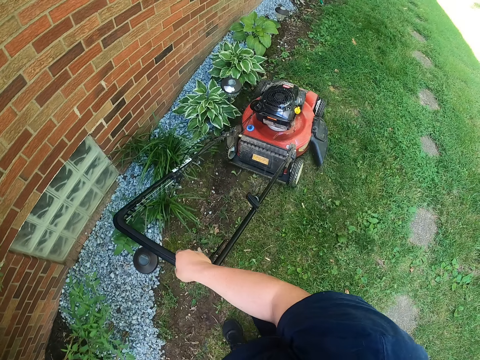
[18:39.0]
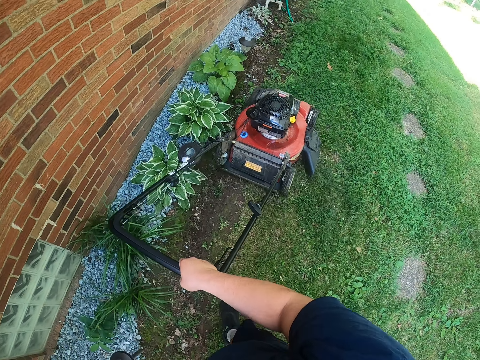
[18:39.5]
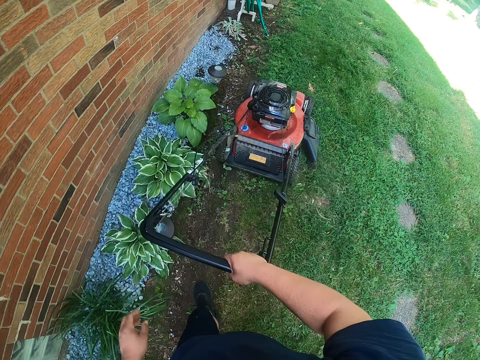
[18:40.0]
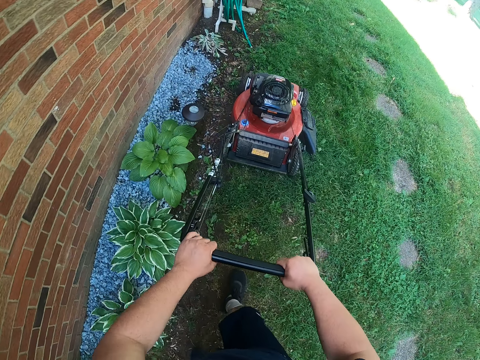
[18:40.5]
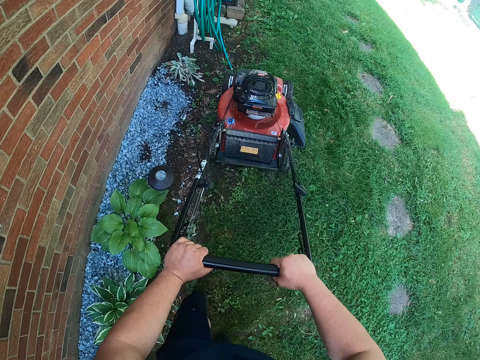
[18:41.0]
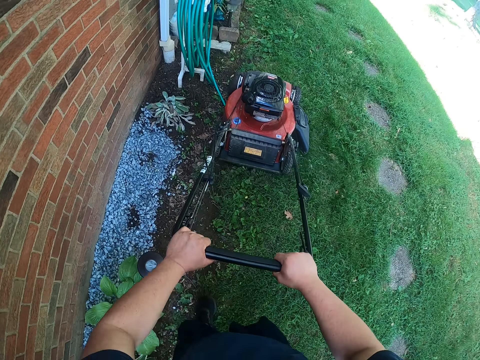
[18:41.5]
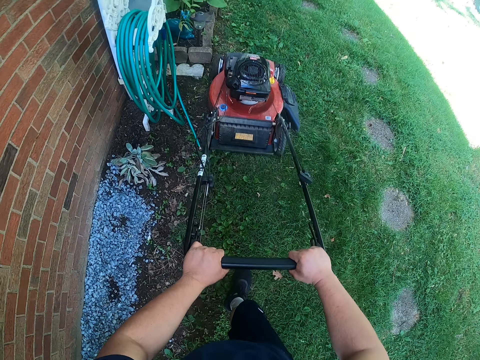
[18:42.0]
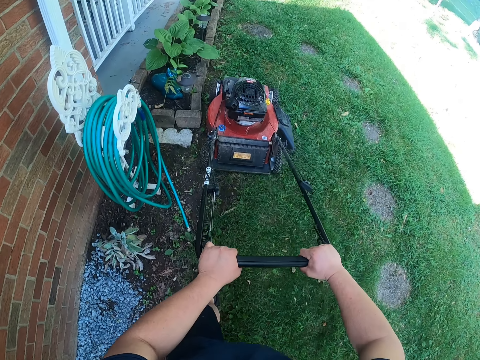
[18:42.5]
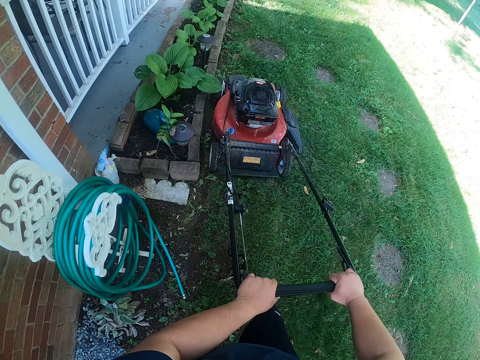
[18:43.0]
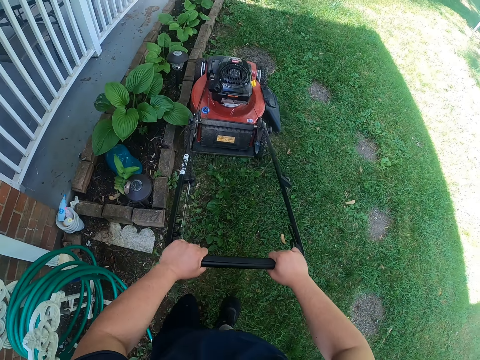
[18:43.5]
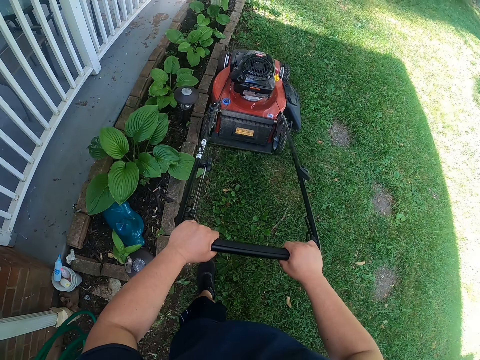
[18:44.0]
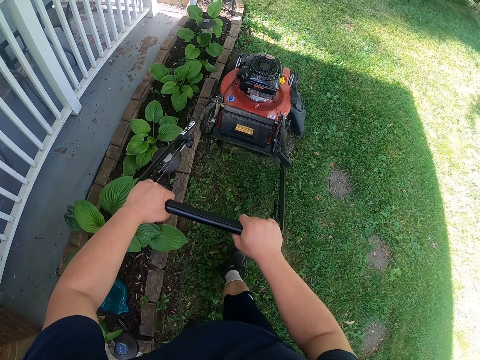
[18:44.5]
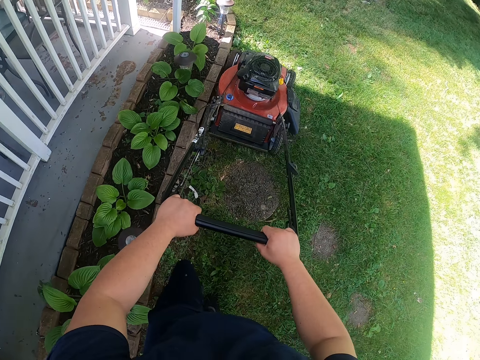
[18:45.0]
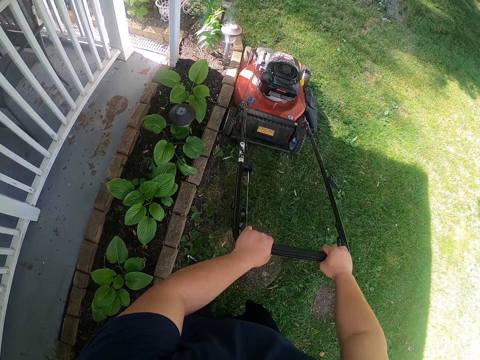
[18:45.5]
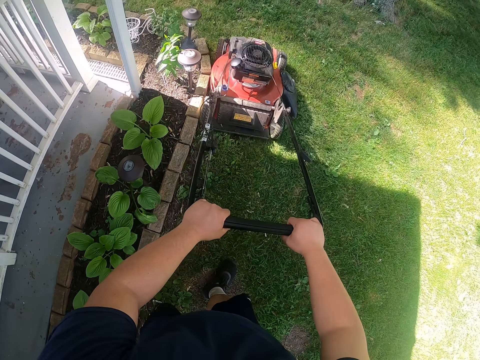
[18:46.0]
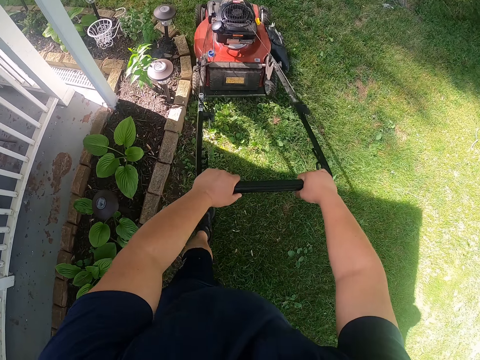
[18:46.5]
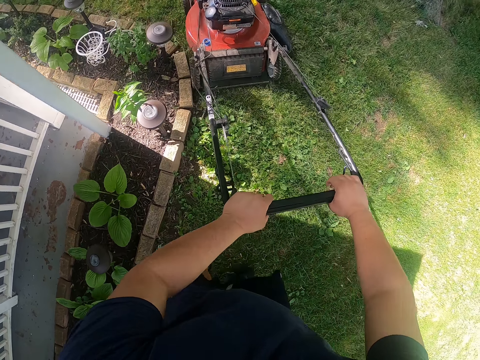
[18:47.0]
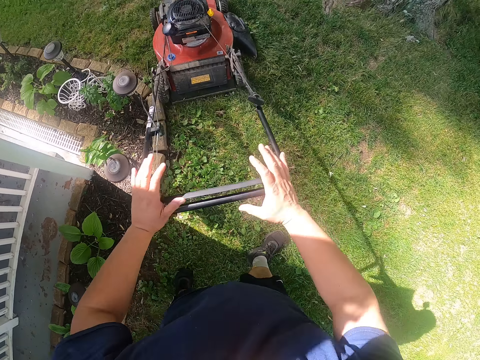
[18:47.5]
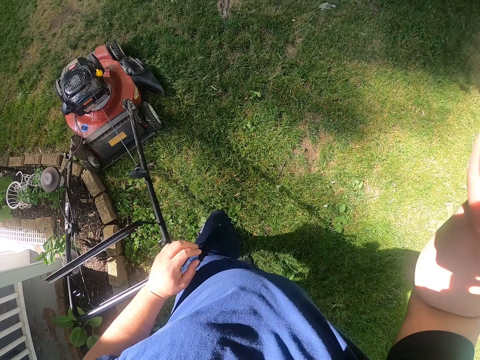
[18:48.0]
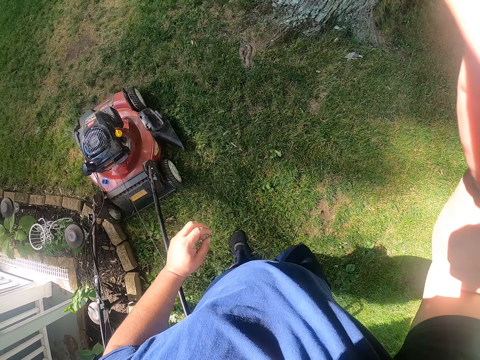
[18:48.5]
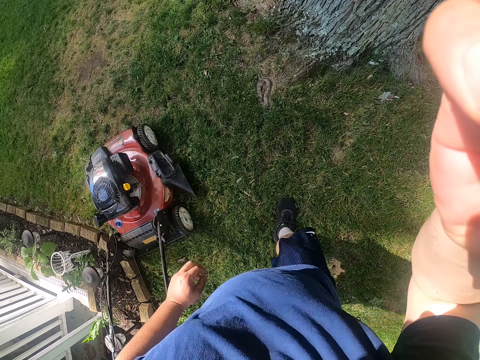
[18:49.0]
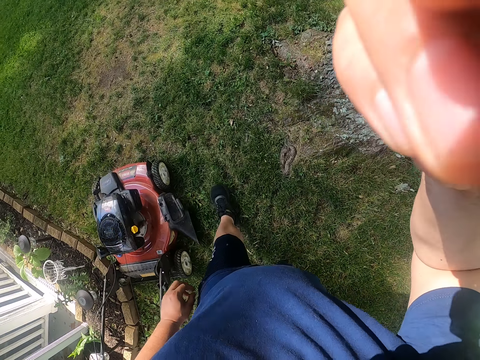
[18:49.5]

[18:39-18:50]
The camera wearer adjusts a lawn mower on grass. He cuts grass with the lawn mower. He adjusts the lawn mower on grass. He cuts grass with the lawn mower. He touches the camera with his right hand. He moves away from the lawn mower and walks around a compound.
